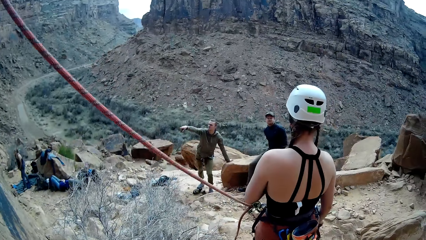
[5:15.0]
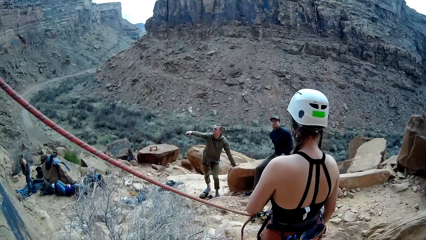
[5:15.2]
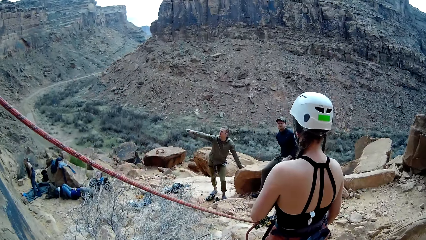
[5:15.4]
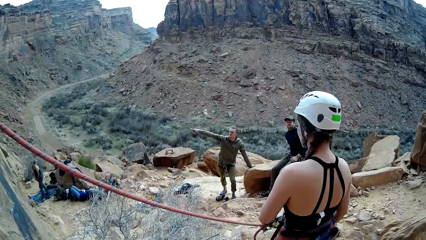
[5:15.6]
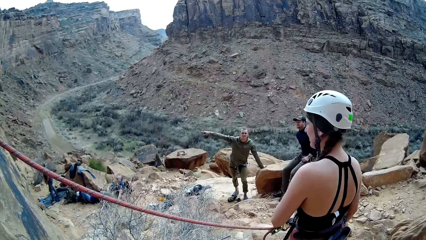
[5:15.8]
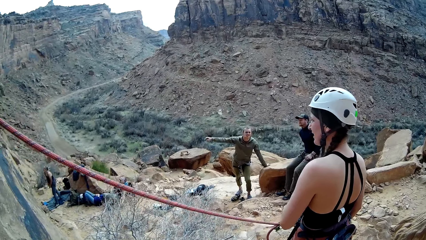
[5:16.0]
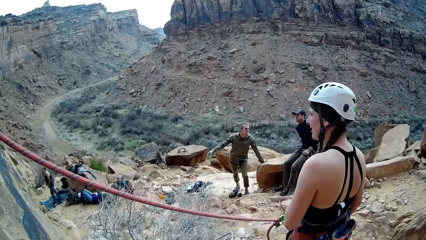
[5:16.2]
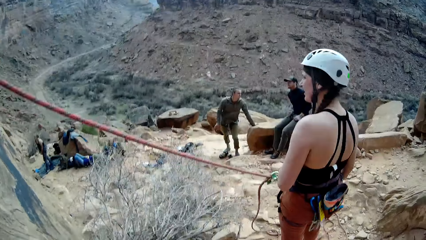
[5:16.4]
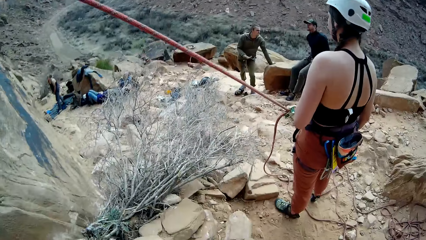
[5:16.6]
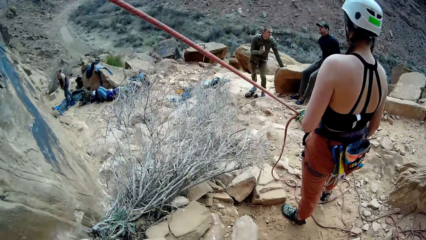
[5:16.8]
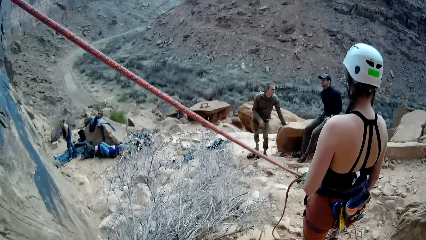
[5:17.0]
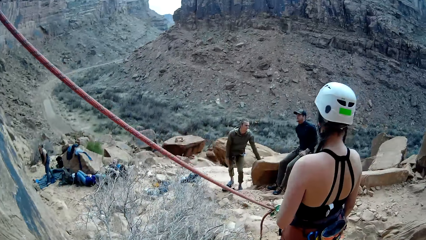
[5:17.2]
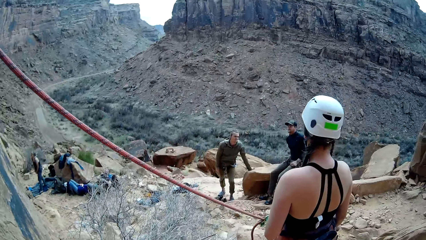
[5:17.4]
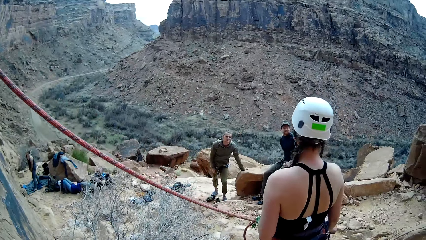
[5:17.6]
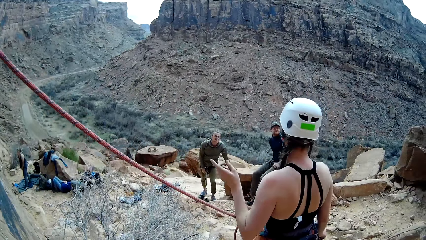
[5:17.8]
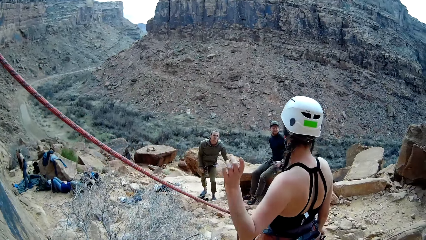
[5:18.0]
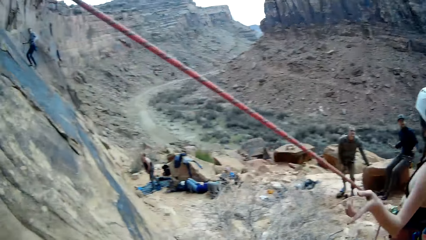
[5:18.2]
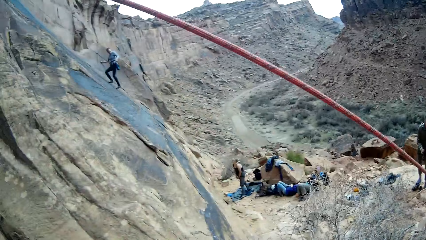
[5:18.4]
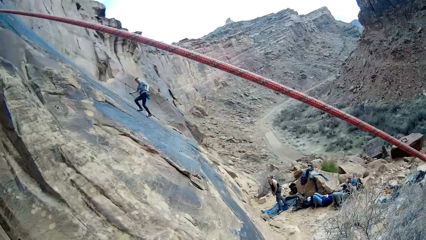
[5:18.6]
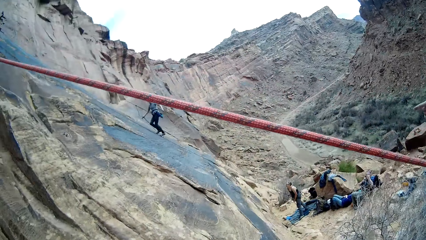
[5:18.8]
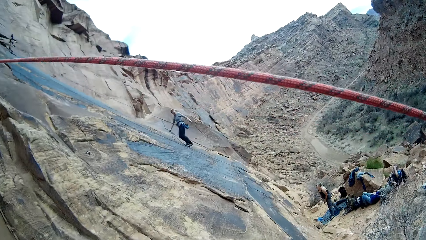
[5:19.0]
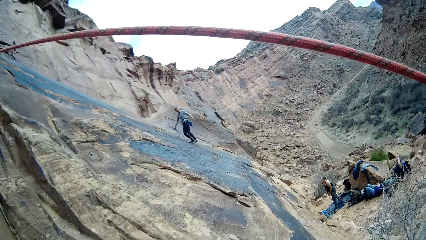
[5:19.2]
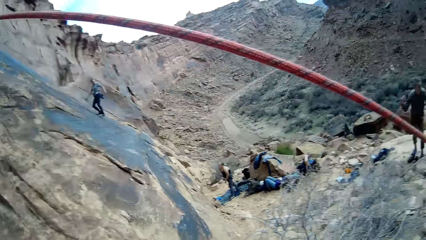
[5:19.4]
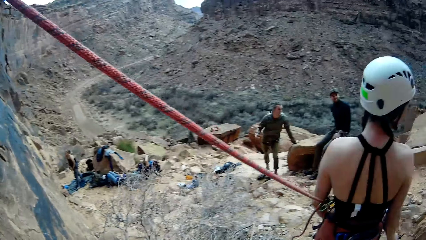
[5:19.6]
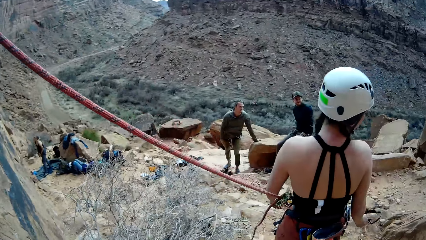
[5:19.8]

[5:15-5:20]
A man climbs down the mountain. The man climbs the hill.
